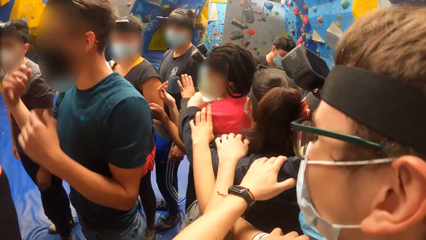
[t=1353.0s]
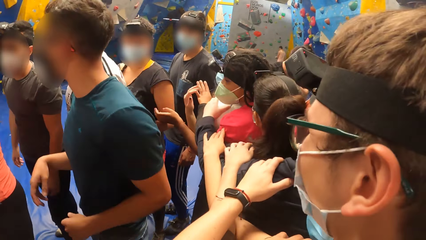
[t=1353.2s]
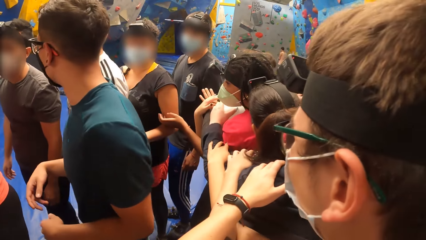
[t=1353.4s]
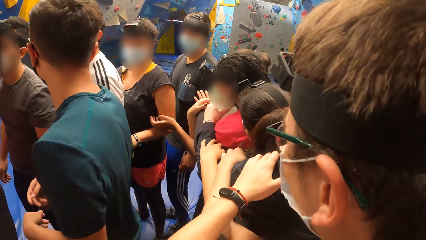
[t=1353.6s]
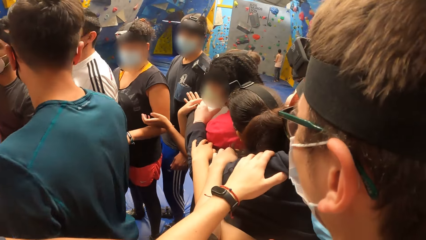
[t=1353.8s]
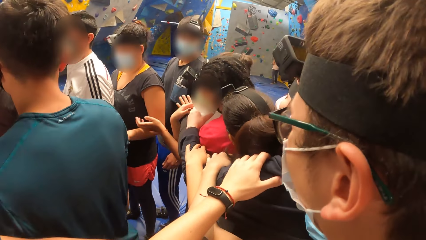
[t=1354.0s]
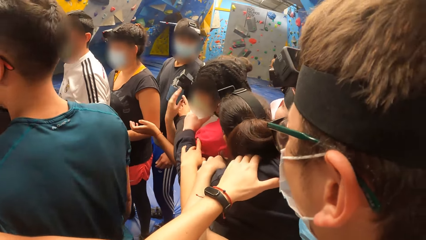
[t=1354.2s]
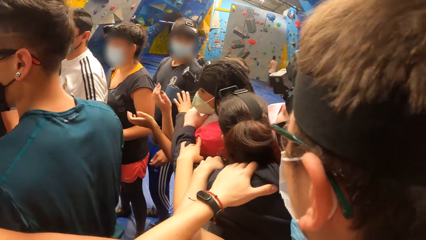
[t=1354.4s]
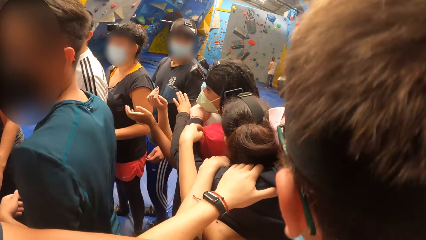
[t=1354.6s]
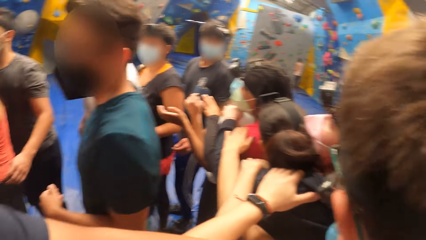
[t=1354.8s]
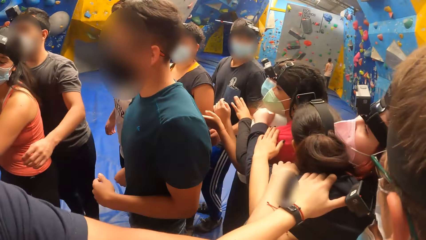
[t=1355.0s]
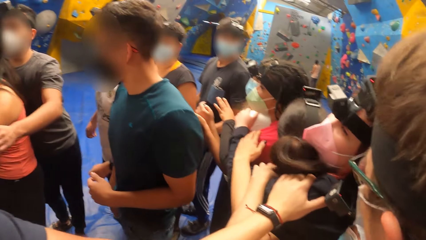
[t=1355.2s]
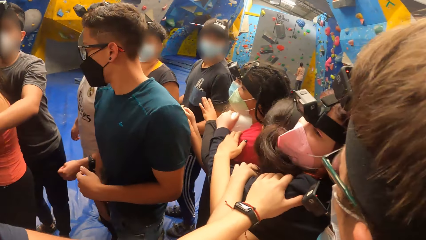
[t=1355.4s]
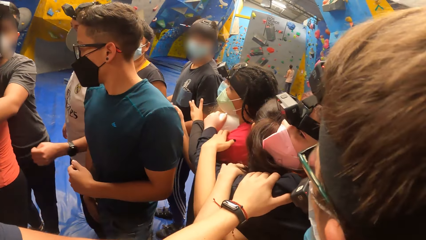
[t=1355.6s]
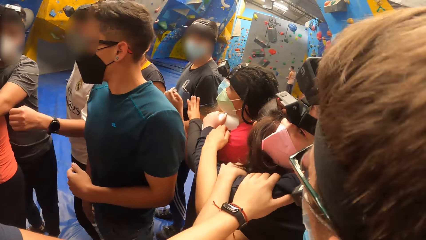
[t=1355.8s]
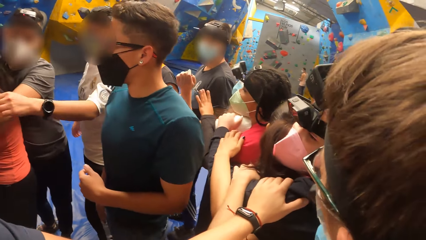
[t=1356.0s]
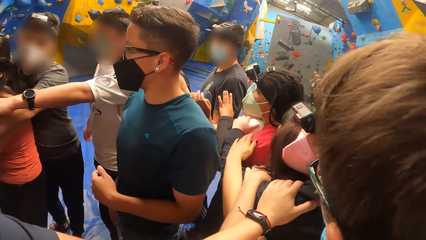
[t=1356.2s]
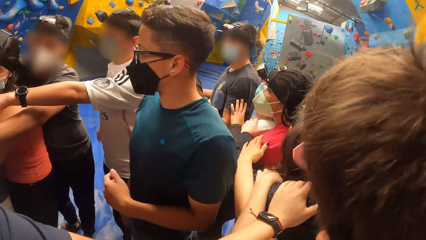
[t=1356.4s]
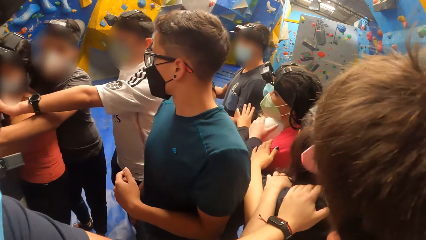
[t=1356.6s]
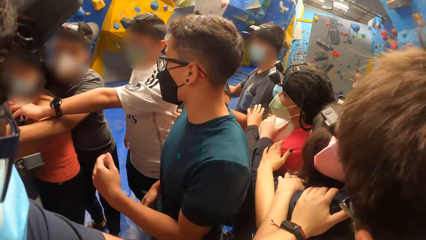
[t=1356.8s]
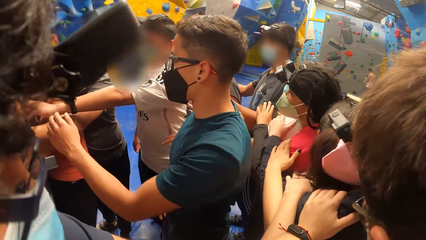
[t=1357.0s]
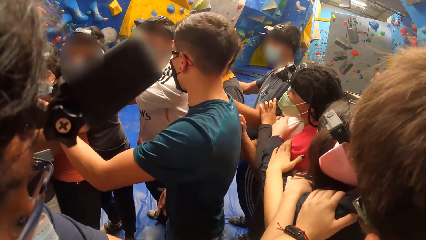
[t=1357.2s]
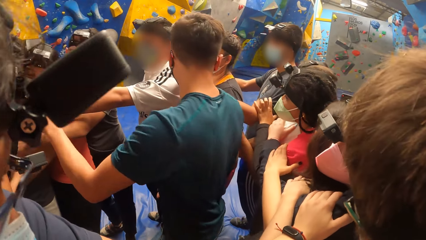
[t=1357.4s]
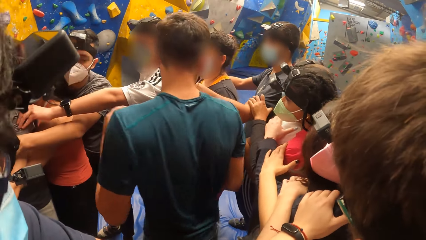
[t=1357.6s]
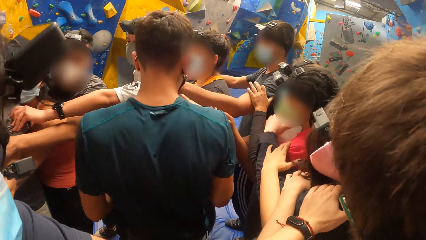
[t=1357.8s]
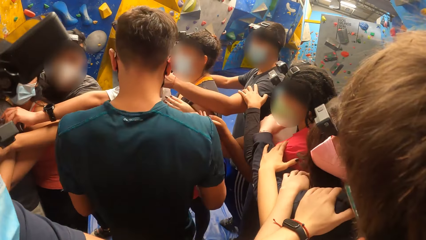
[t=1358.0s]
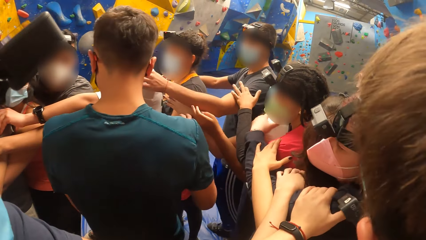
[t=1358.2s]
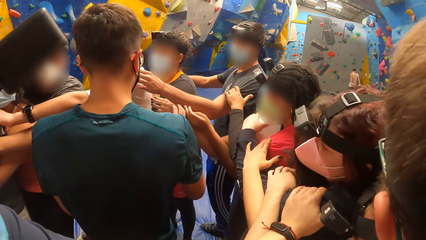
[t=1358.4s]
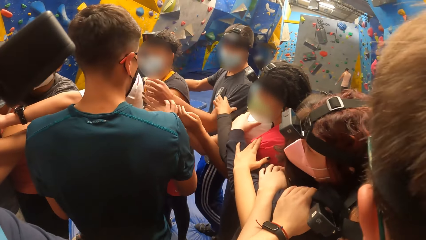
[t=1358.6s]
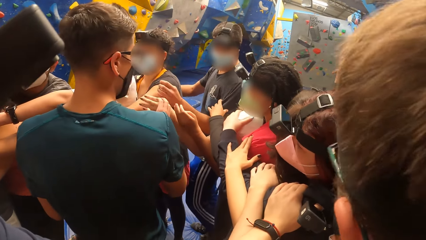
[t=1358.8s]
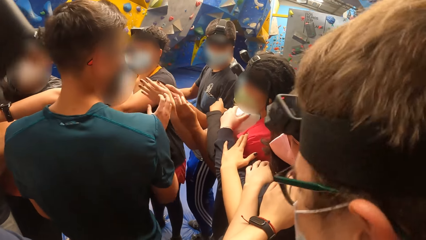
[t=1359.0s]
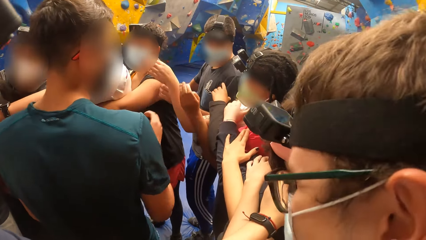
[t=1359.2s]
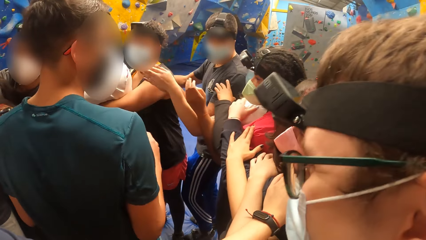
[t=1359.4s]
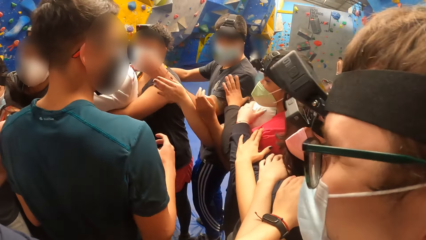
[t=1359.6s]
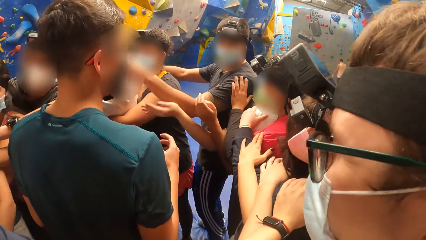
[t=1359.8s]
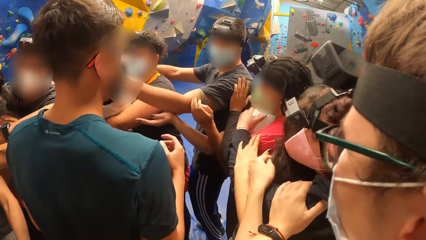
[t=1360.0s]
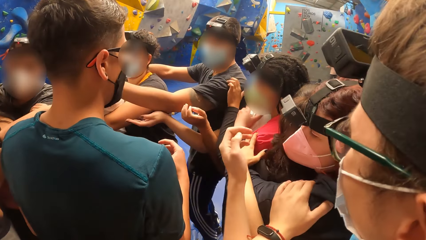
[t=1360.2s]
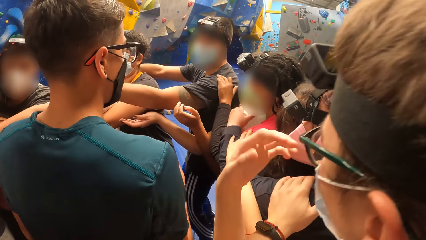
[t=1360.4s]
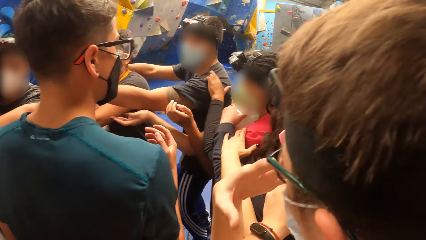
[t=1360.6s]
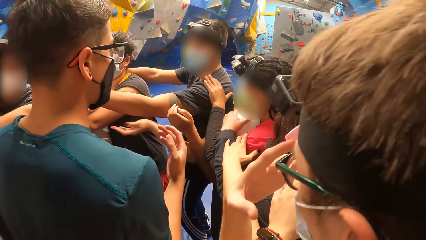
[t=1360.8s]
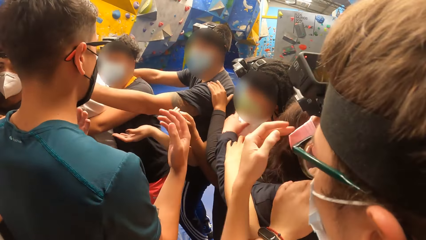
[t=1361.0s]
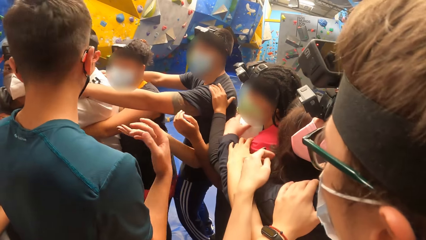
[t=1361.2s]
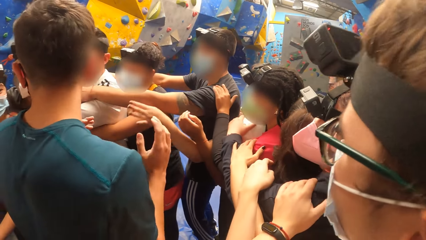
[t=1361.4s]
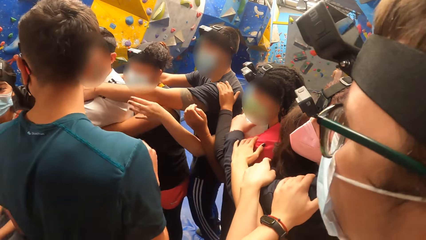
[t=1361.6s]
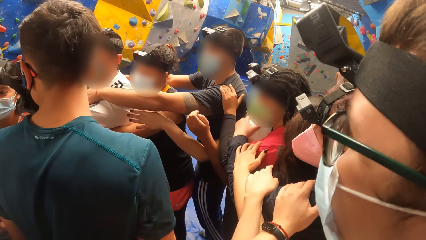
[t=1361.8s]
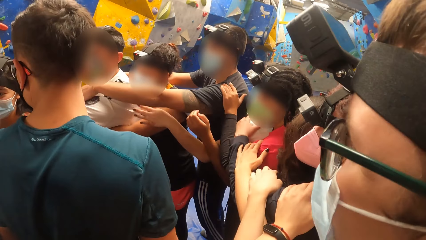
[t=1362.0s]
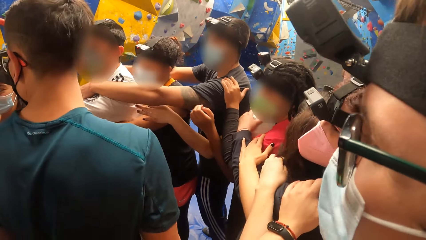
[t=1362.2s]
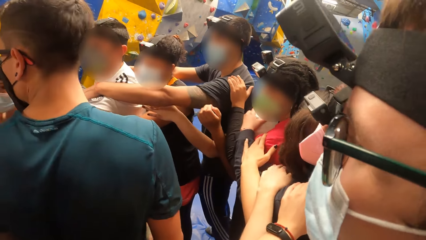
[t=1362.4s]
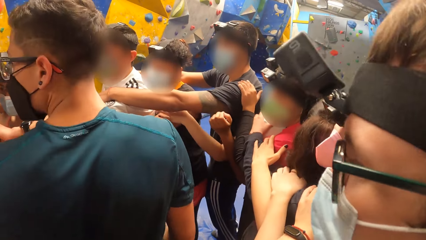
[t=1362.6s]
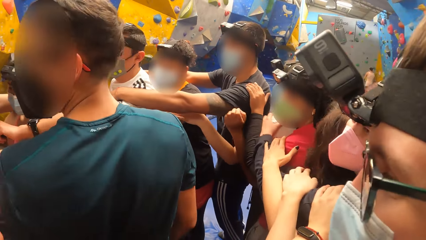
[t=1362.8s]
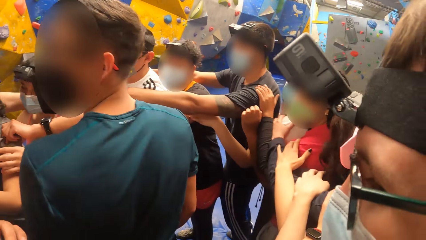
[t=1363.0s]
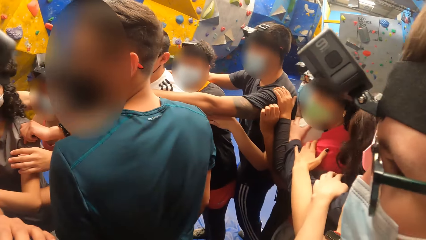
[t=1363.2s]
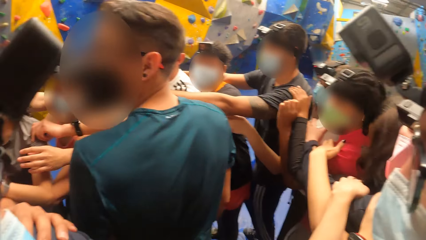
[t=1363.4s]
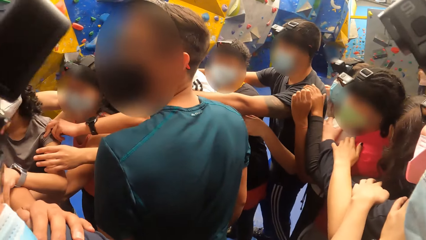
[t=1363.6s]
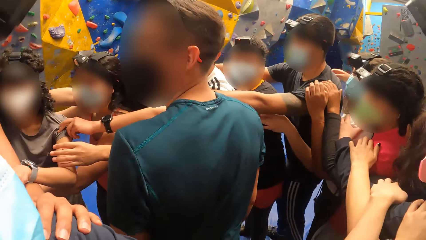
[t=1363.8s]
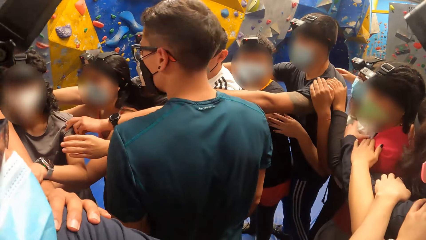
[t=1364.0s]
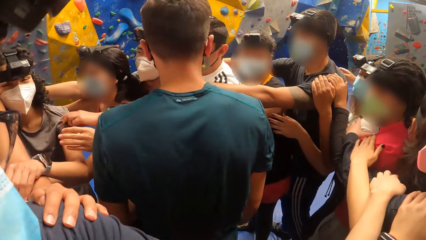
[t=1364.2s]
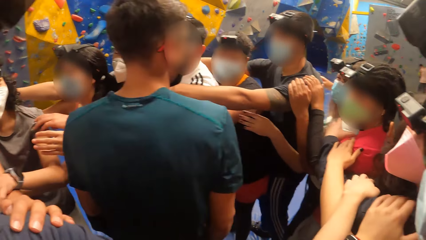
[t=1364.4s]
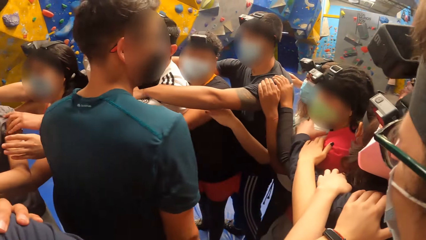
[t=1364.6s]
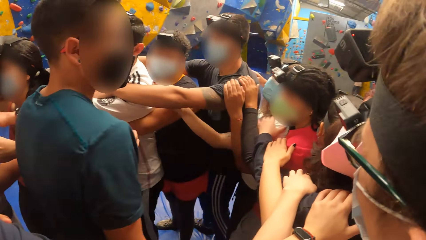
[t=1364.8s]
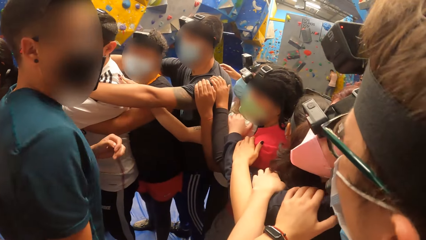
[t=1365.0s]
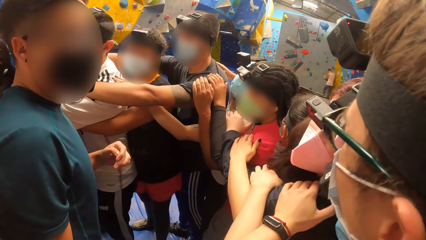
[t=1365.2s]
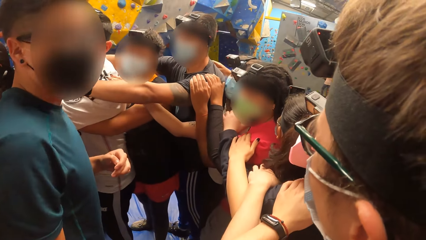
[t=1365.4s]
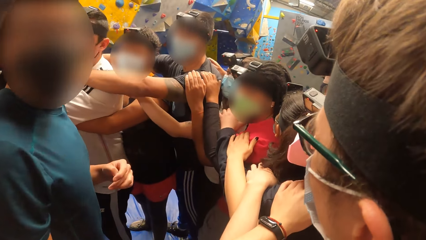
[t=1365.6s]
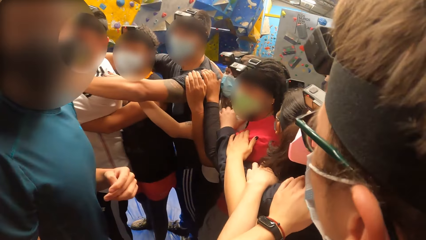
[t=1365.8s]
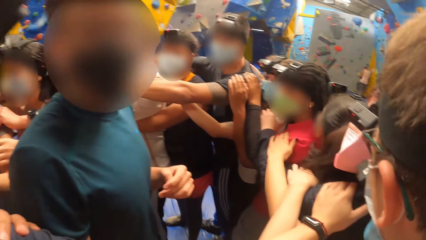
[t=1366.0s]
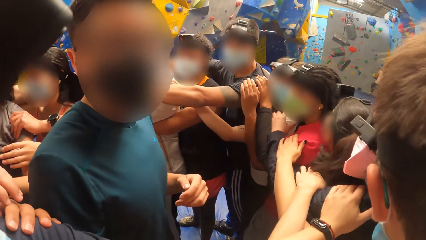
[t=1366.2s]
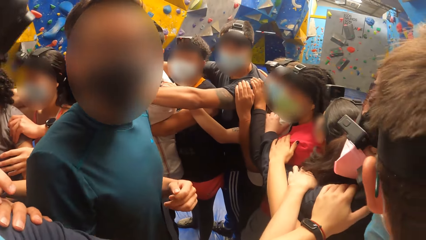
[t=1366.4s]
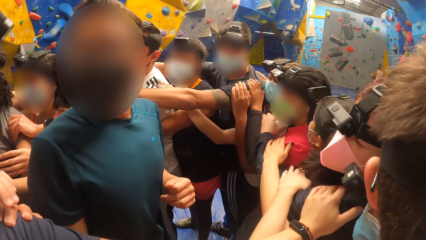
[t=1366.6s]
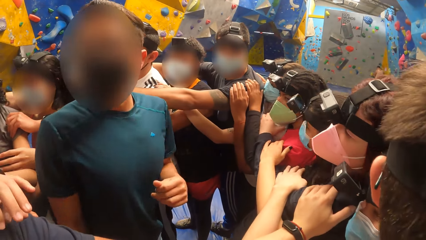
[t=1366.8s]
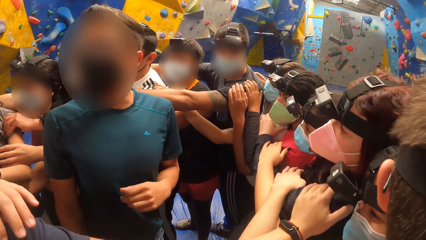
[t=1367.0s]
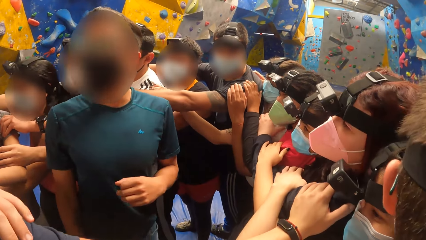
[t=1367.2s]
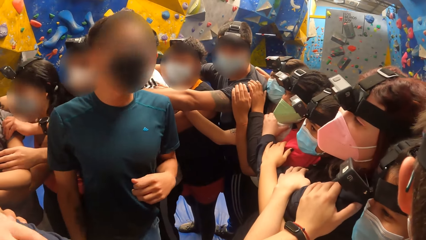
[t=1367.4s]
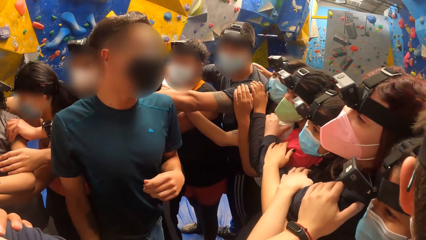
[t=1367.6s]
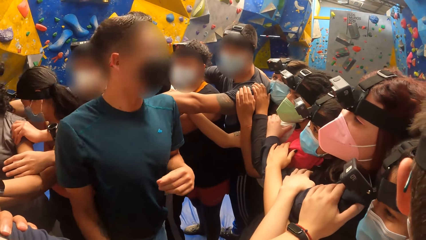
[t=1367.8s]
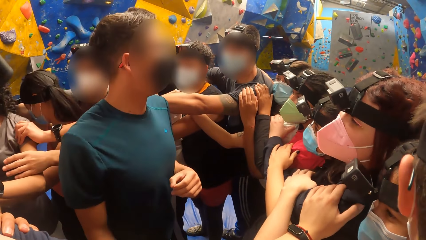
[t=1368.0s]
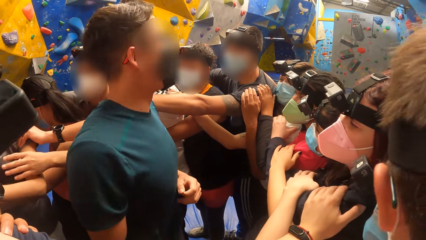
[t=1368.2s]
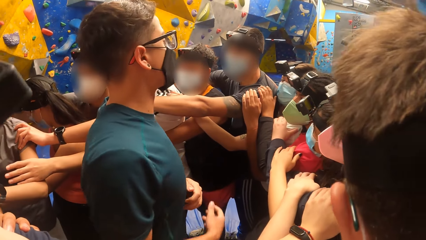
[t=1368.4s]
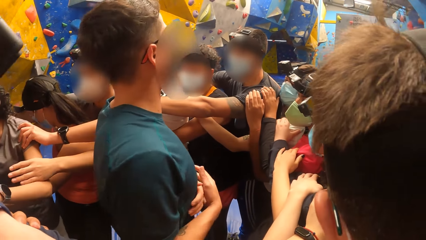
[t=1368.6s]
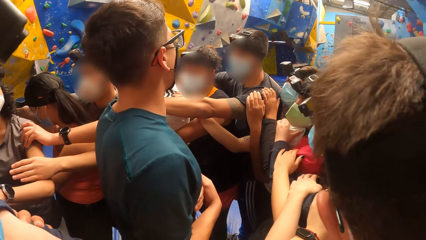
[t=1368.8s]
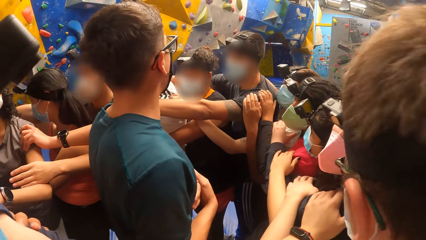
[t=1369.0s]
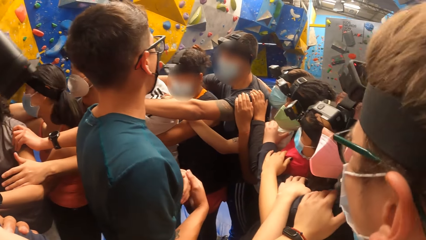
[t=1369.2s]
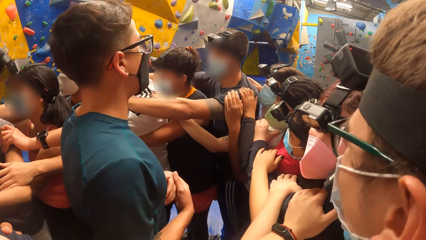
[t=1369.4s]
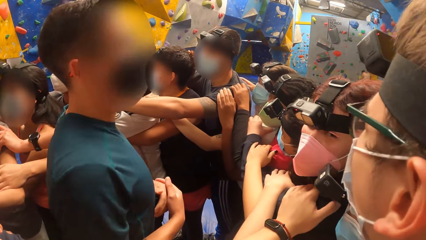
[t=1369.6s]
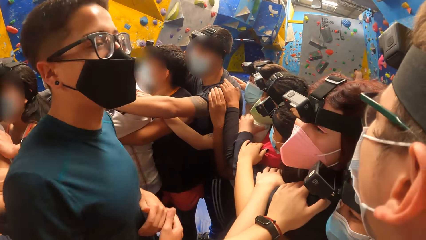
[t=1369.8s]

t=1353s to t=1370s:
The camera wearer plays a circle pattern game.
